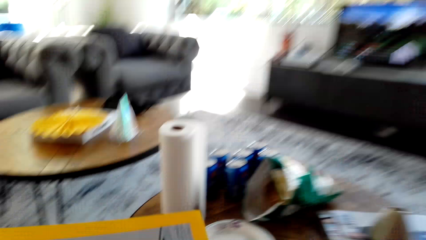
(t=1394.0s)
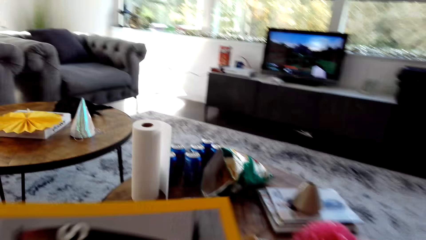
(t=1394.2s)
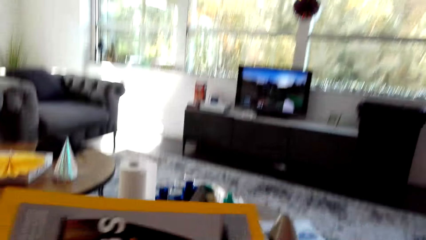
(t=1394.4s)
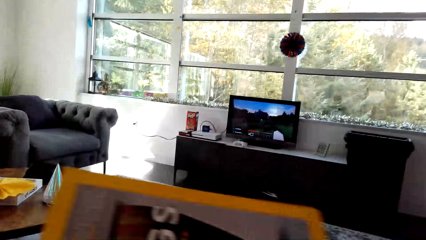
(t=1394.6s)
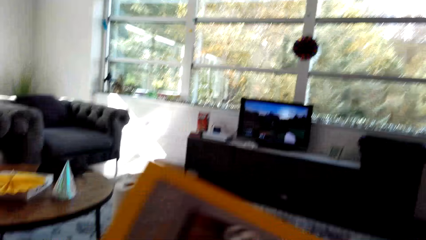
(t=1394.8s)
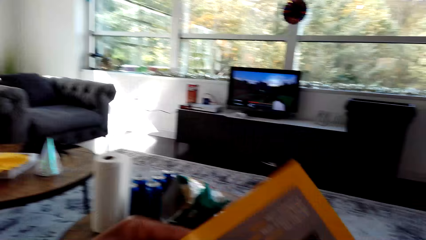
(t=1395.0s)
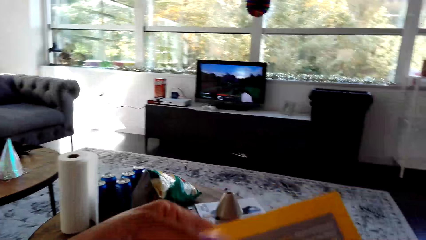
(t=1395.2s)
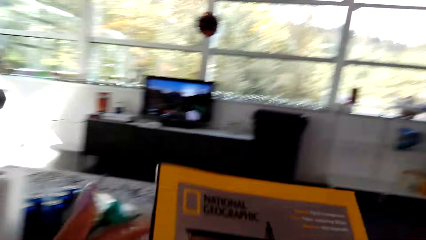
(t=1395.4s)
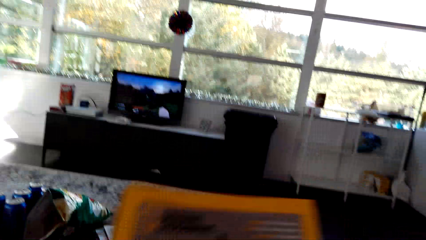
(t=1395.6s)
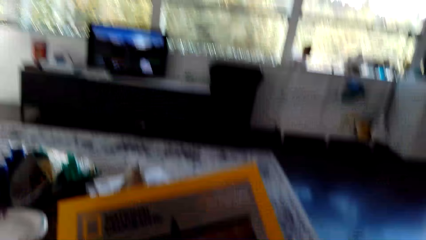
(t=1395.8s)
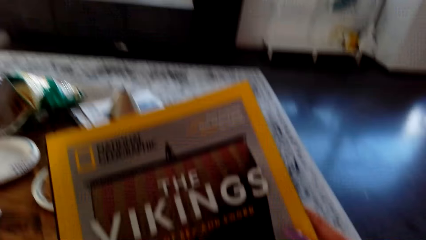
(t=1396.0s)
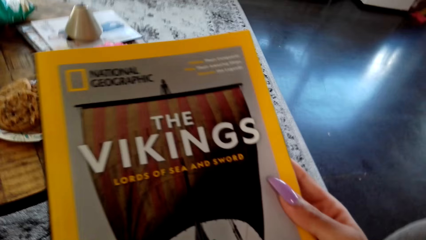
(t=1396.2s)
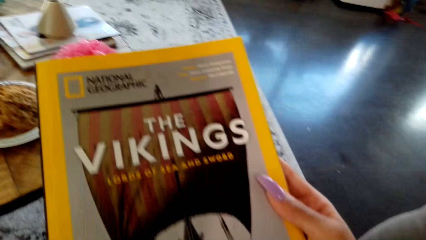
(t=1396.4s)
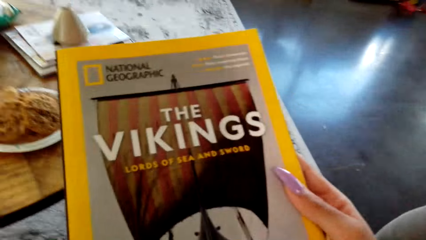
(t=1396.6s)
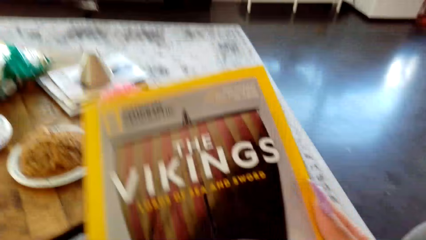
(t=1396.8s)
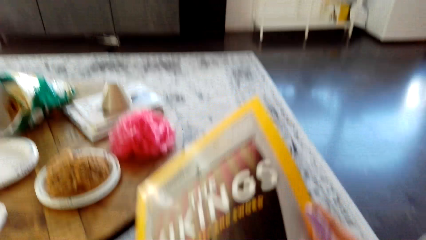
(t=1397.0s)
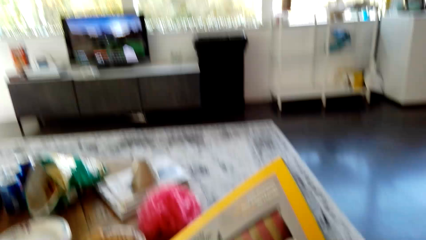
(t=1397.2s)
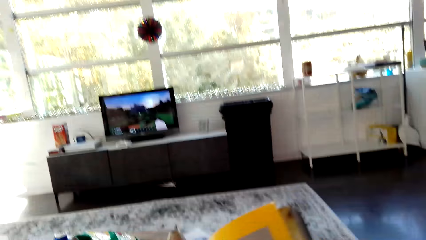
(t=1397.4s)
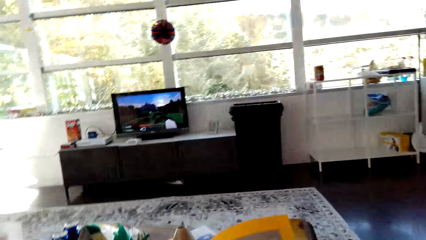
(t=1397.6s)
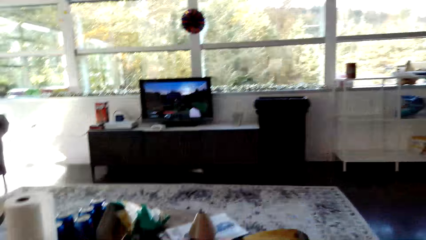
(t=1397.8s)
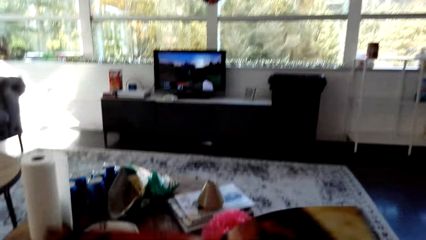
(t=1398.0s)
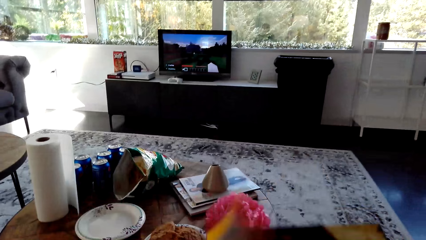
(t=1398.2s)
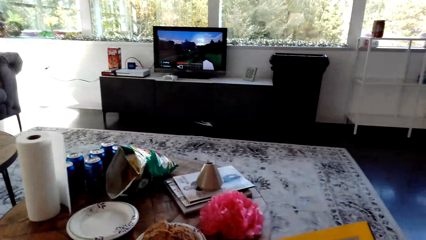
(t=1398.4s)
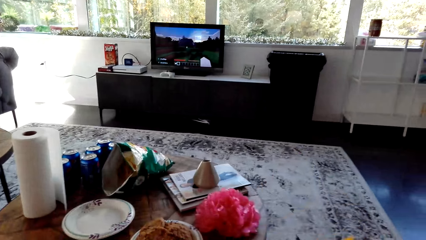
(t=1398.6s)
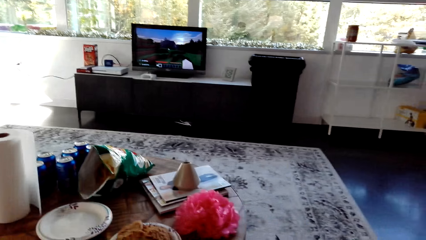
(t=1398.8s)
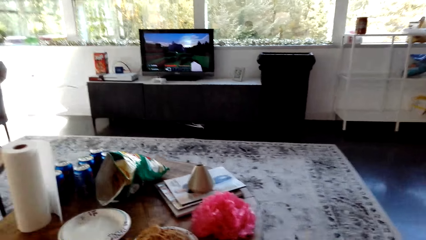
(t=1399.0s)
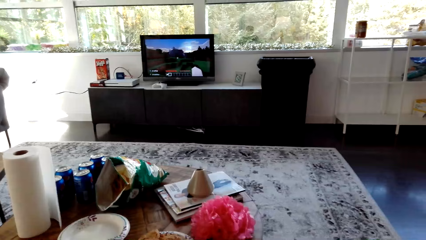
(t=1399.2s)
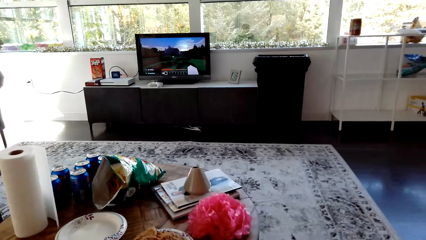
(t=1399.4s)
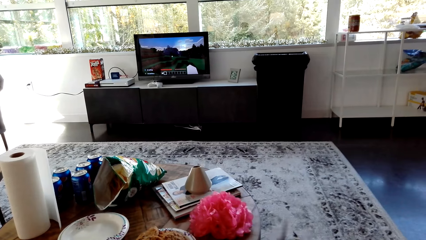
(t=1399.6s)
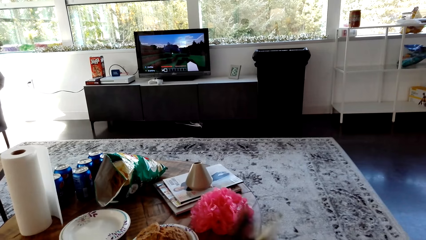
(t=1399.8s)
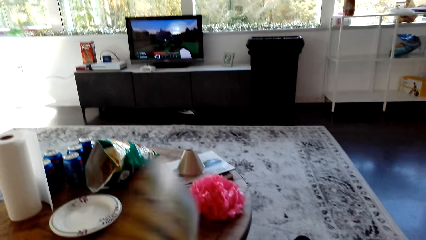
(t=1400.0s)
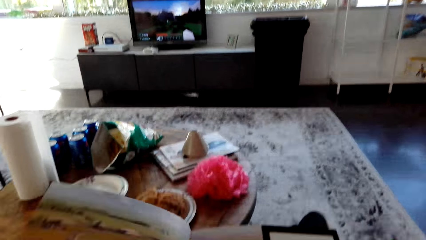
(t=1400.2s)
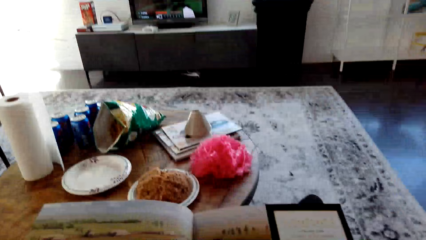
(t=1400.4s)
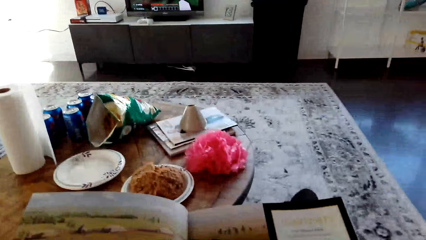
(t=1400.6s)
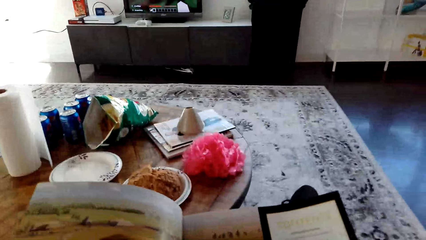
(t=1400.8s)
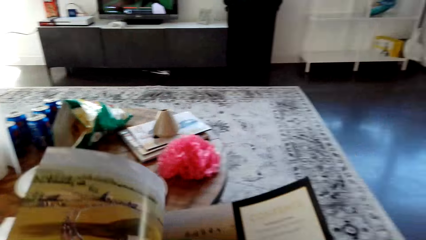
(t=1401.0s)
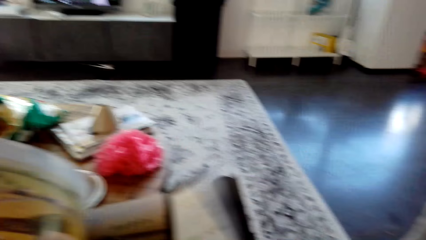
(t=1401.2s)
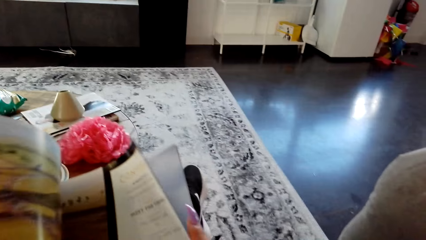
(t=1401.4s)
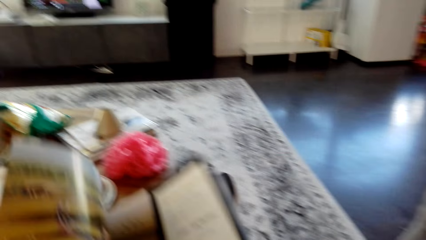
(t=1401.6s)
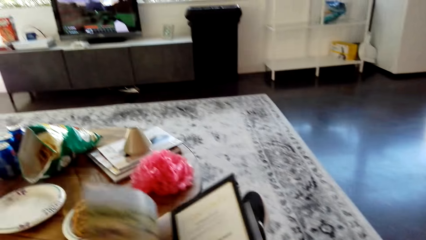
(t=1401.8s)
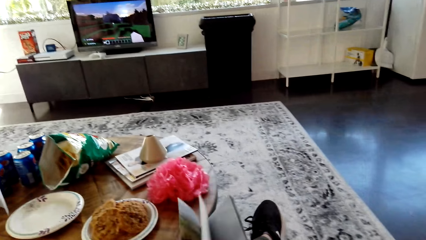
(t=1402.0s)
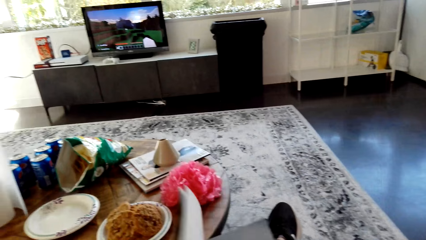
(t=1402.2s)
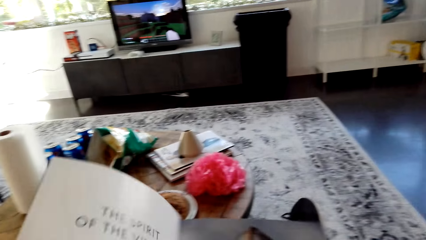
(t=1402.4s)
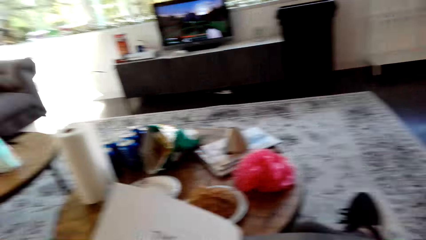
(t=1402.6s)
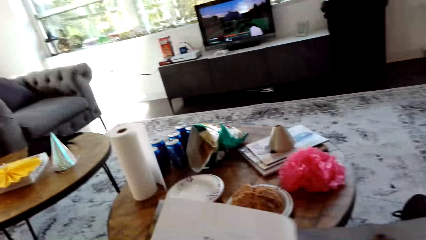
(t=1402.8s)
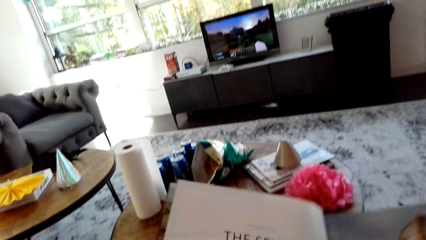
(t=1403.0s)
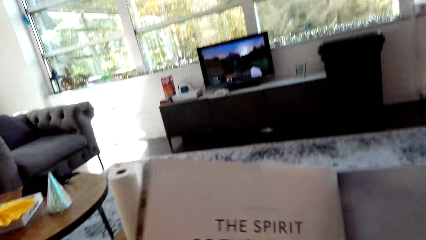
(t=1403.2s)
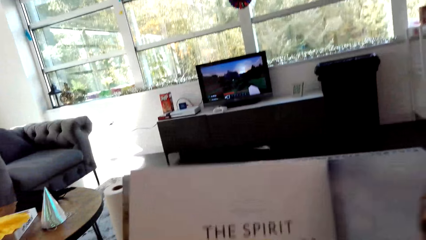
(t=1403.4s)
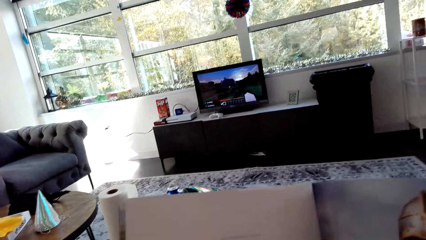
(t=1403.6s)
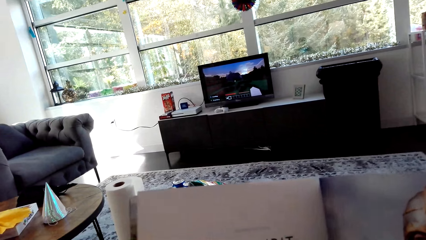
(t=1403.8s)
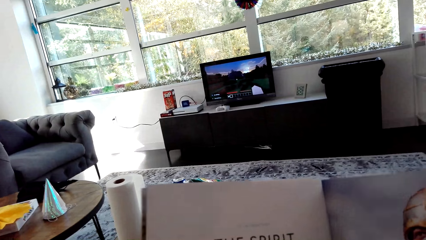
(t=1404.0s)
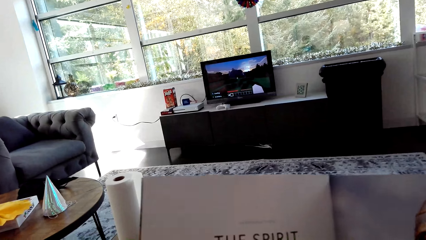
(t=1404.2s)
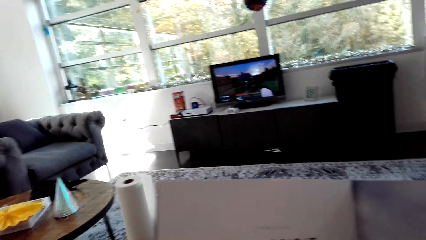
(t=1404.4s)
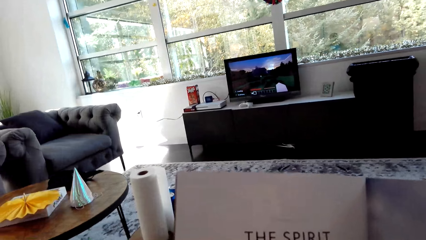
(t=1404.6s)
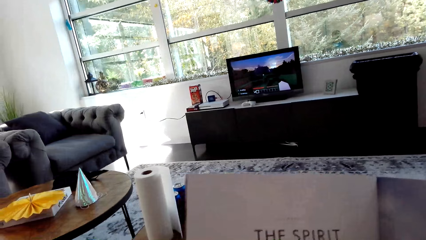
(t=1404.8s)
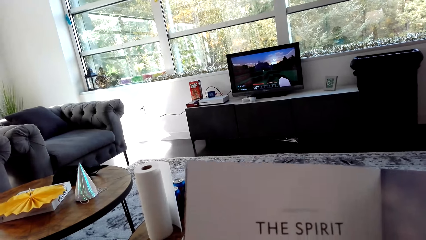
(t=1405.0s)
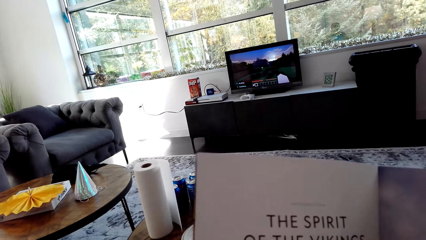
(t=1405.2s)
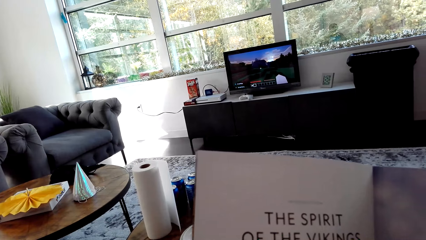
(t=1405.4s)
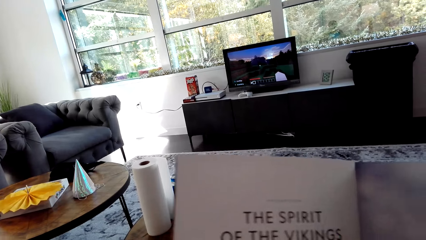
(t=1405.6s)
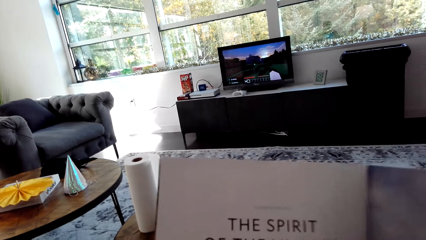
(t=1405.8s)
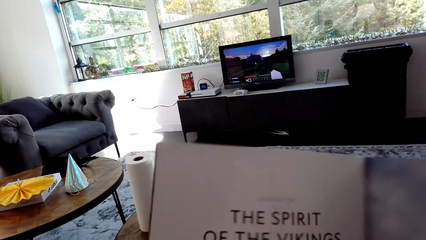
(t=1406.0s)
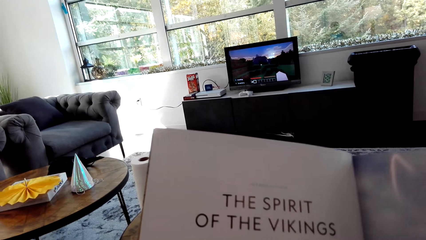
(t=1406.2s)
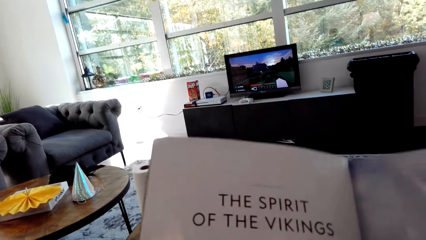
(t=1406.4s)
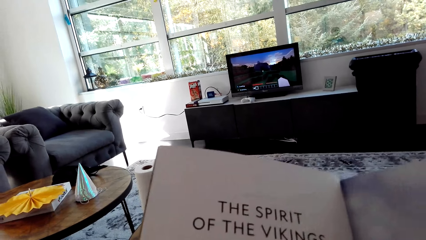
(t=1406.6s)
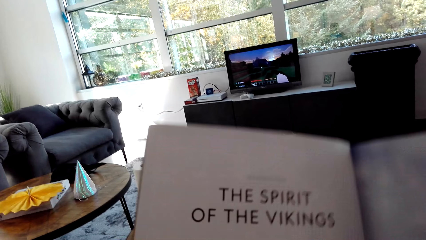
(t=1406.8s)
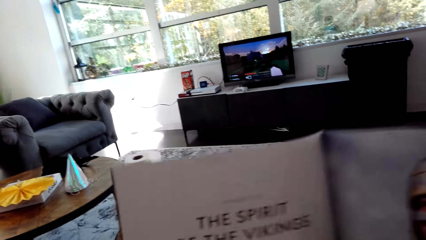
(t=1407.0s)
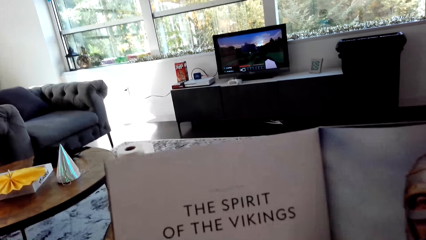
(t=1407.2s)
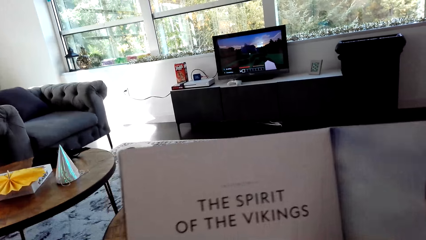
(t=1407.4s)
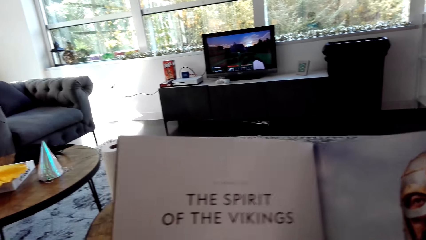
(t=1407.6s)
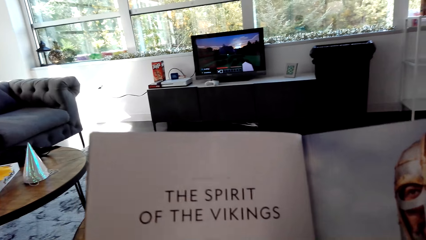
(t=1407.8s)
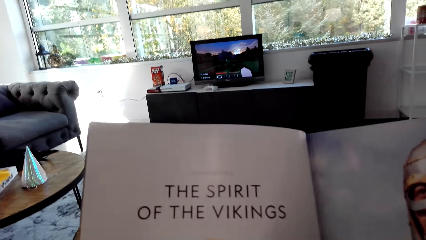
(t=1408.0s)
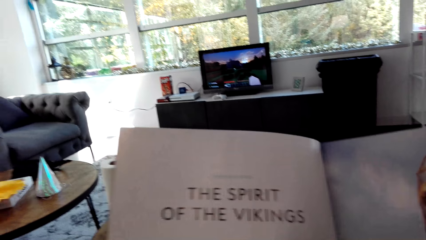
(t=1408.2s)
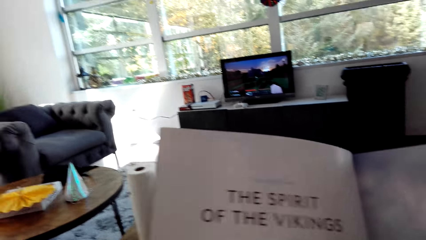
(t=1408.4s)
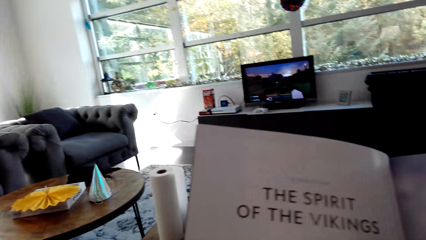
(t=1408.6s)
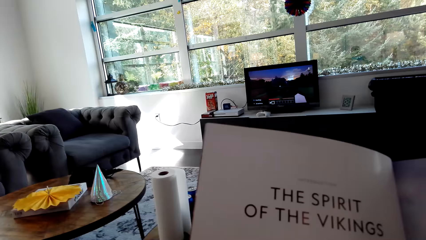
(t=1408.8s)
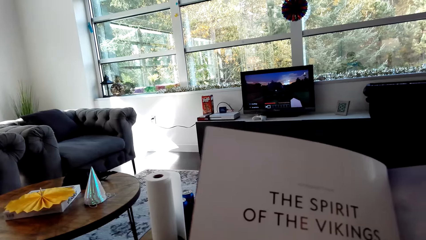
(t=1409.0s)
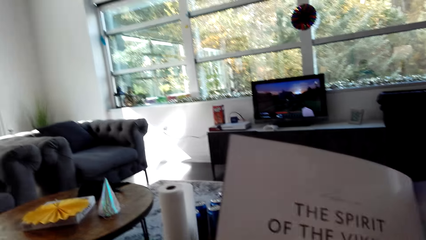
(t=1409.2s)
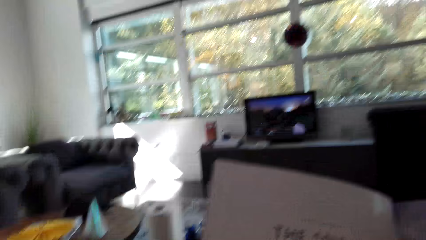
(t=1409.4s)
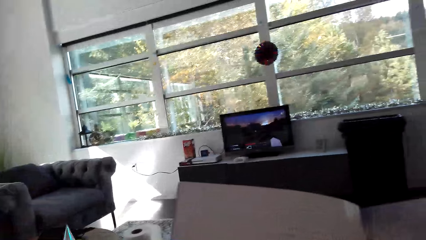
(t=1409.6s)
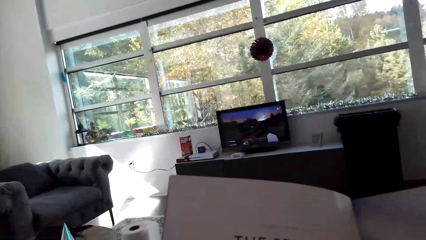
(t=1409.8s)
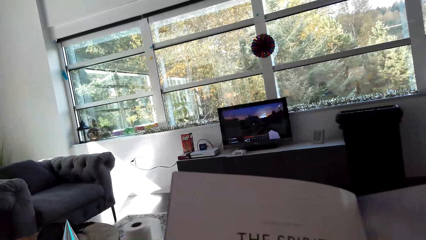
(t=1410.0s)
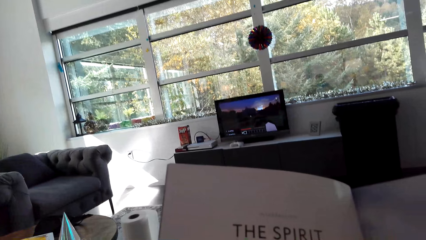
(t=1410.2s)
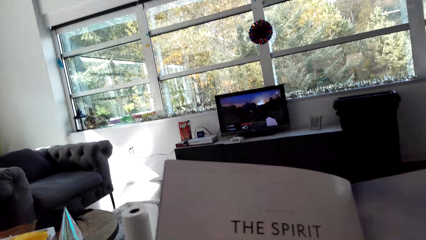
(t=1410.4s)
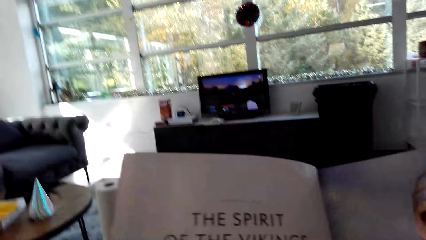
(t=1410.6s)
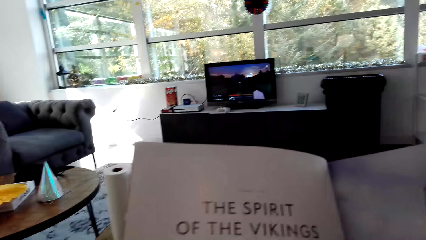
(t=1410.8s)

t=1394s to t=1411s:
The camera wearer holds the magazine. They pick up the magazine. They open the magazine. They read the magazine. They read the magazine.
